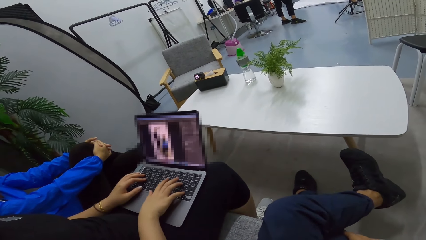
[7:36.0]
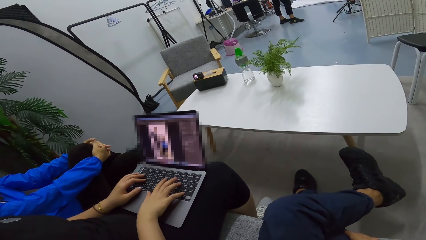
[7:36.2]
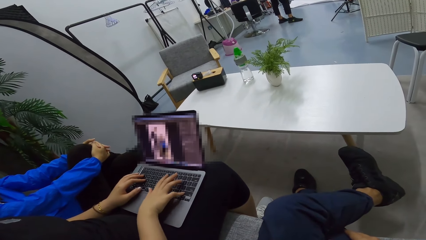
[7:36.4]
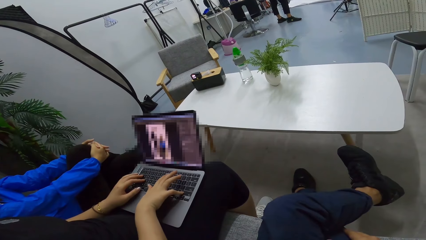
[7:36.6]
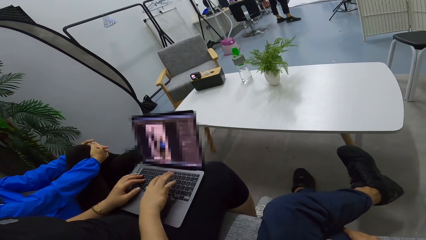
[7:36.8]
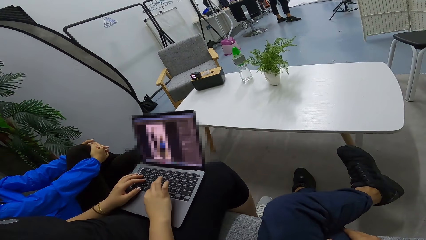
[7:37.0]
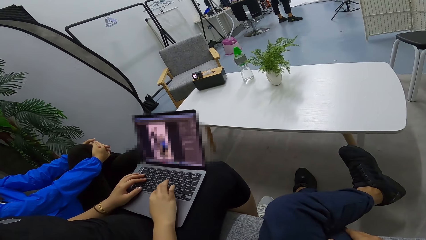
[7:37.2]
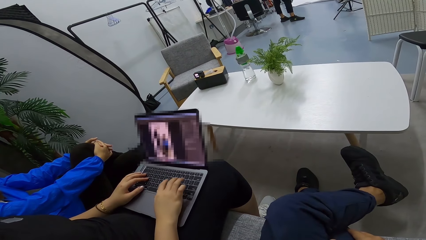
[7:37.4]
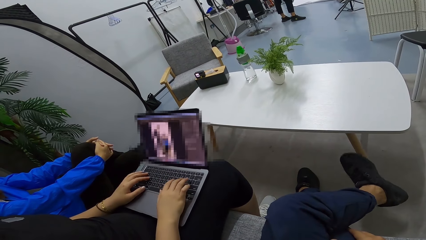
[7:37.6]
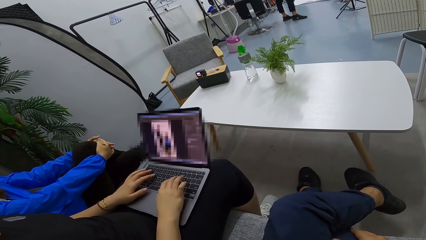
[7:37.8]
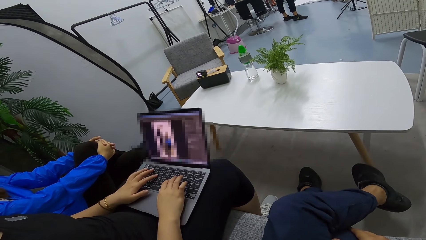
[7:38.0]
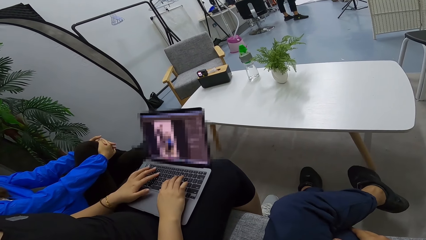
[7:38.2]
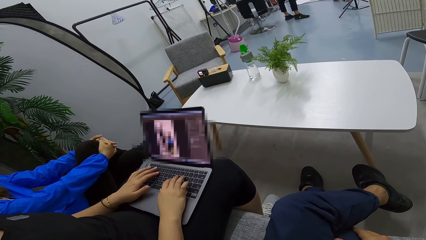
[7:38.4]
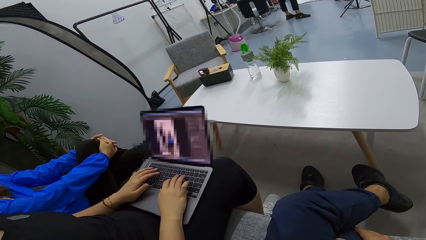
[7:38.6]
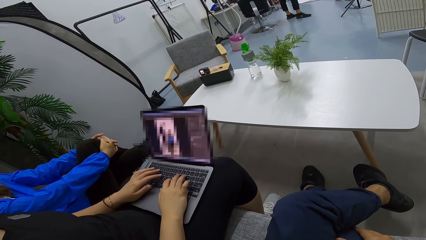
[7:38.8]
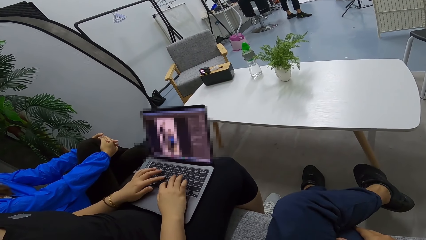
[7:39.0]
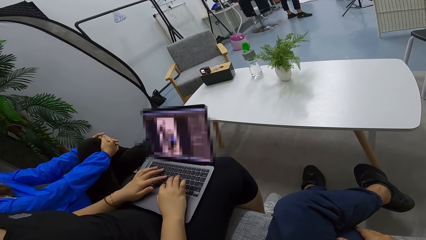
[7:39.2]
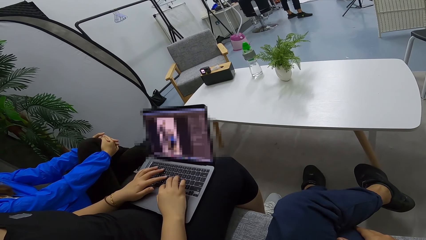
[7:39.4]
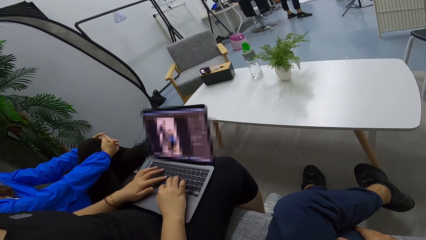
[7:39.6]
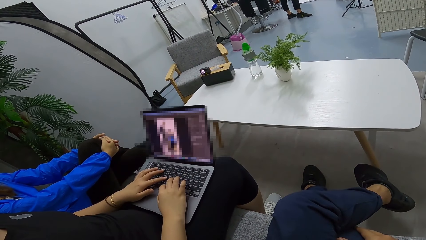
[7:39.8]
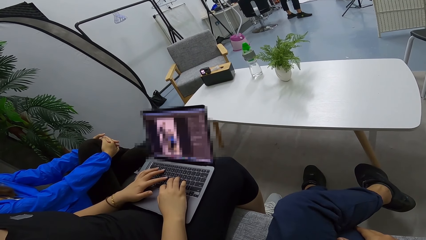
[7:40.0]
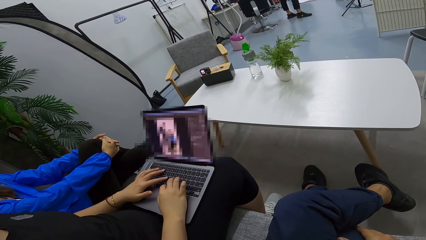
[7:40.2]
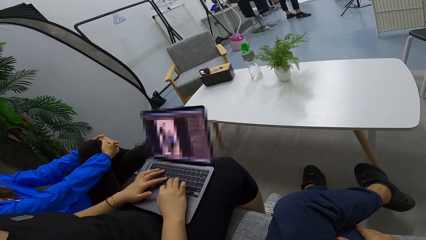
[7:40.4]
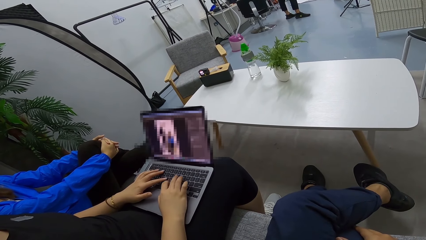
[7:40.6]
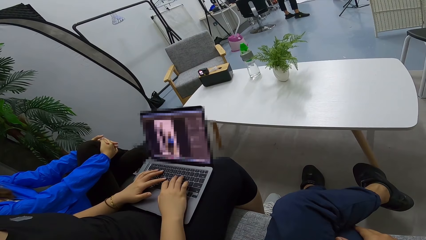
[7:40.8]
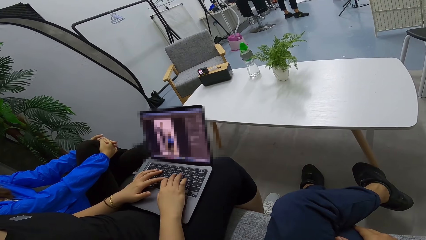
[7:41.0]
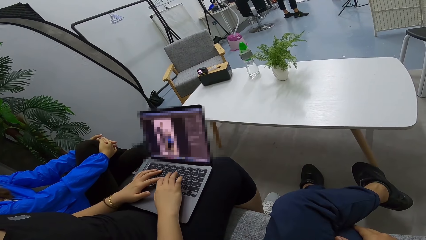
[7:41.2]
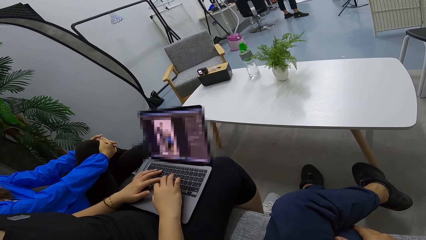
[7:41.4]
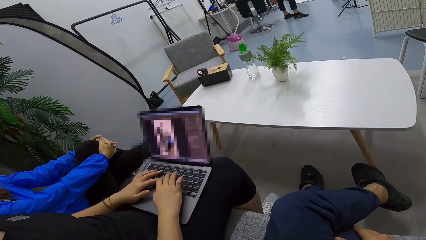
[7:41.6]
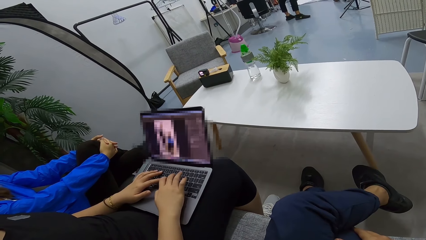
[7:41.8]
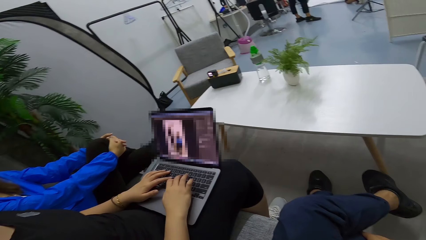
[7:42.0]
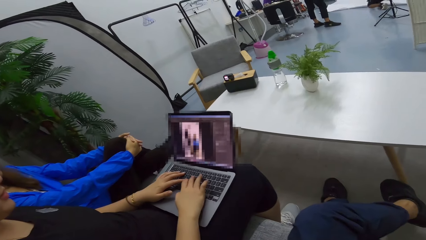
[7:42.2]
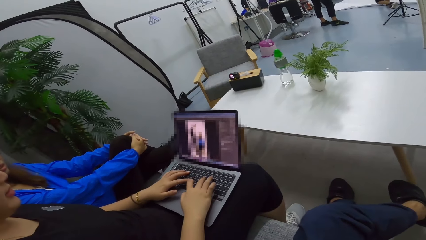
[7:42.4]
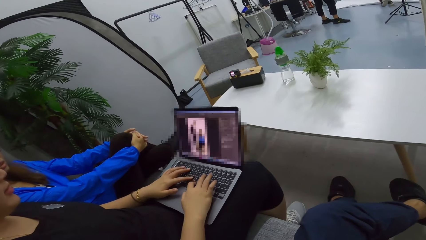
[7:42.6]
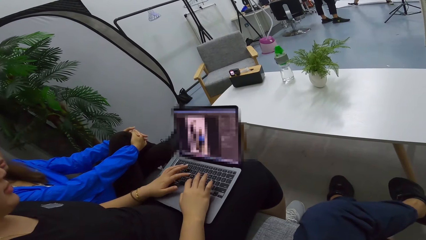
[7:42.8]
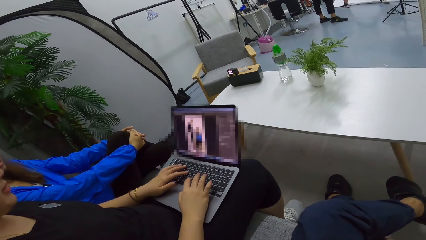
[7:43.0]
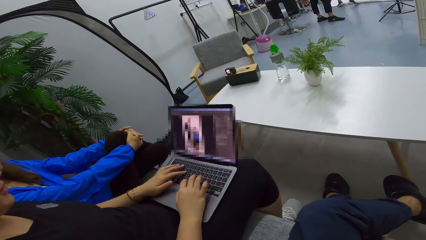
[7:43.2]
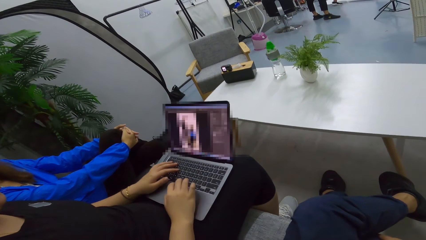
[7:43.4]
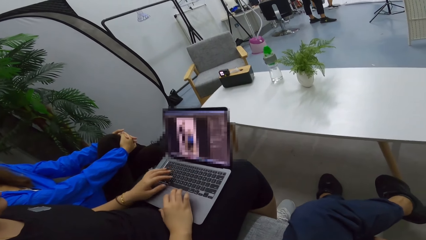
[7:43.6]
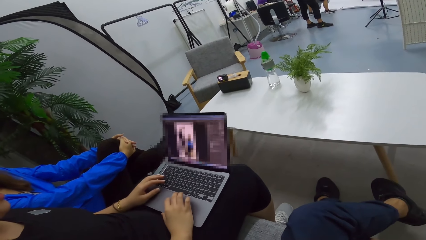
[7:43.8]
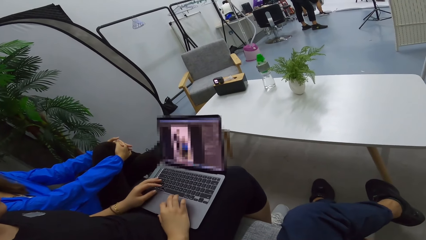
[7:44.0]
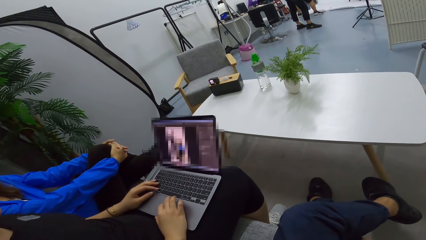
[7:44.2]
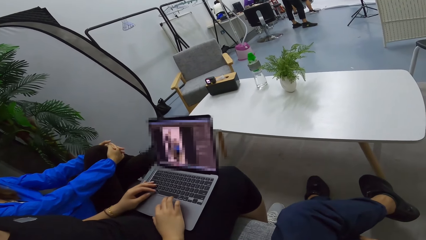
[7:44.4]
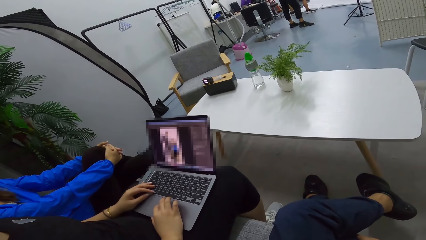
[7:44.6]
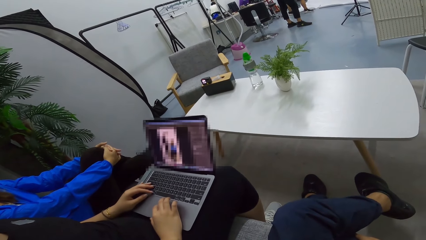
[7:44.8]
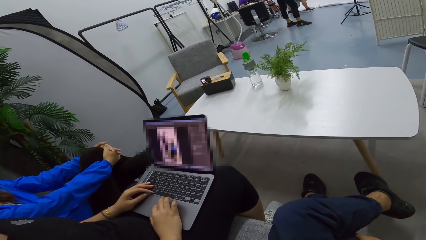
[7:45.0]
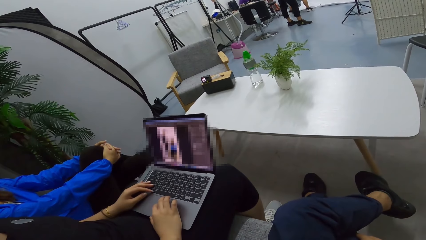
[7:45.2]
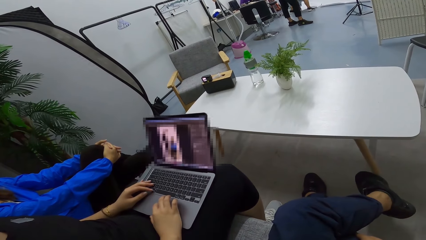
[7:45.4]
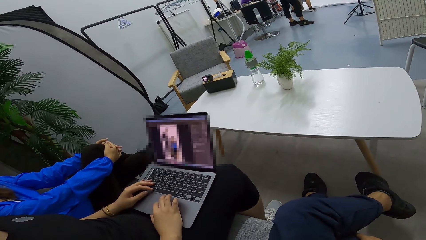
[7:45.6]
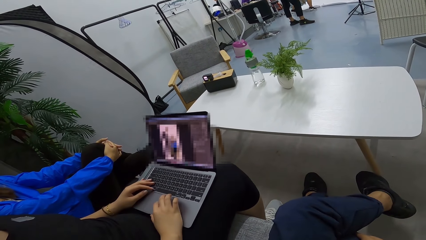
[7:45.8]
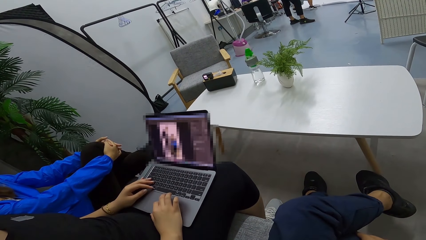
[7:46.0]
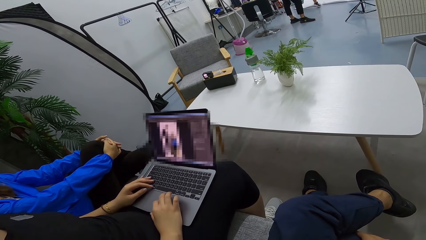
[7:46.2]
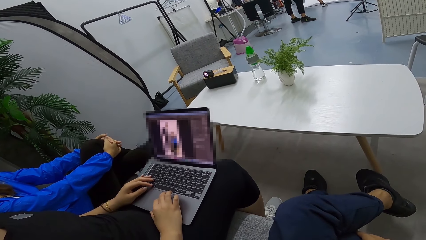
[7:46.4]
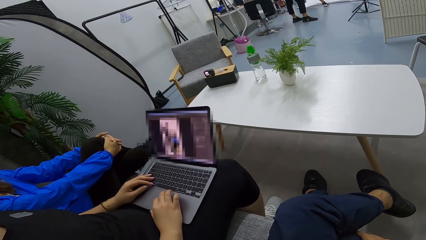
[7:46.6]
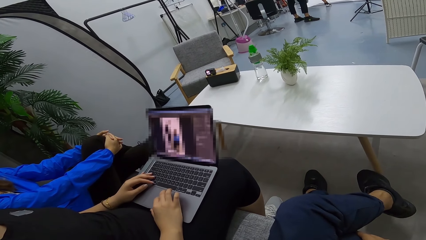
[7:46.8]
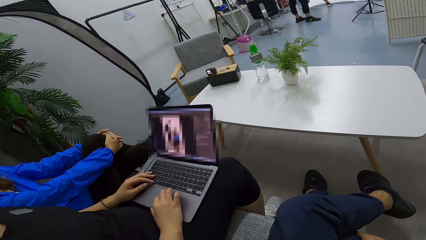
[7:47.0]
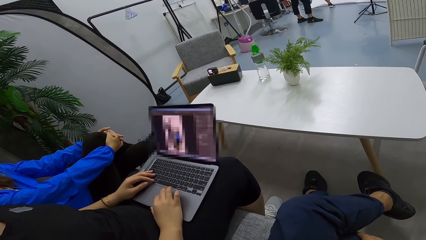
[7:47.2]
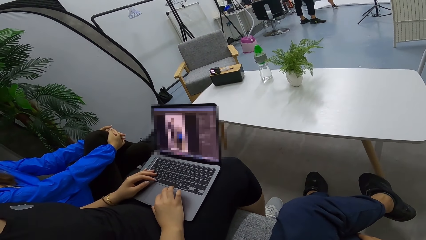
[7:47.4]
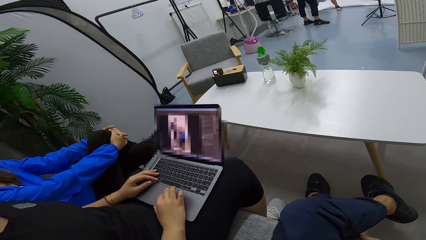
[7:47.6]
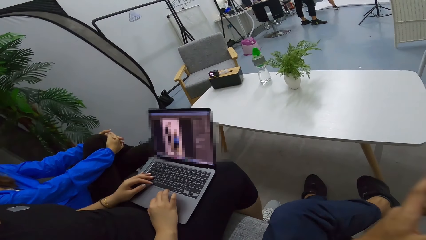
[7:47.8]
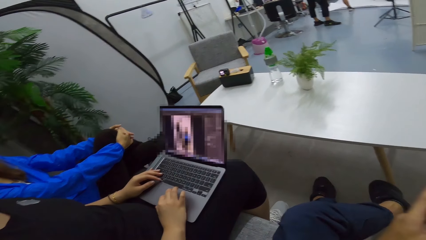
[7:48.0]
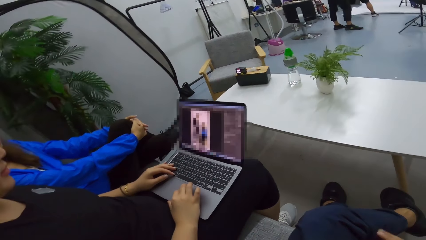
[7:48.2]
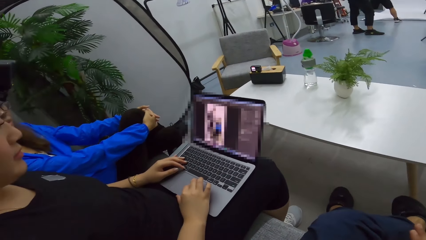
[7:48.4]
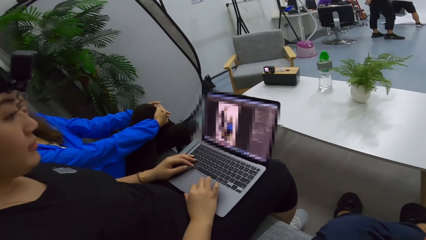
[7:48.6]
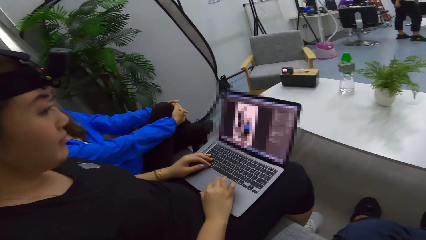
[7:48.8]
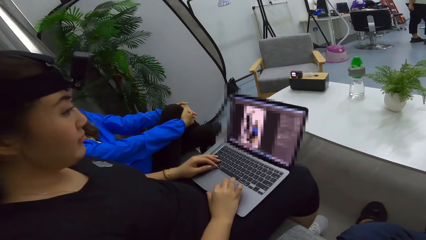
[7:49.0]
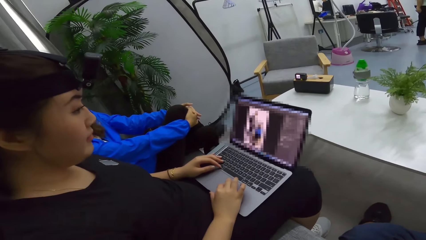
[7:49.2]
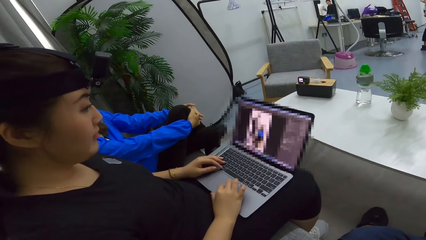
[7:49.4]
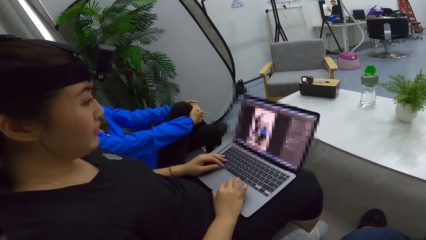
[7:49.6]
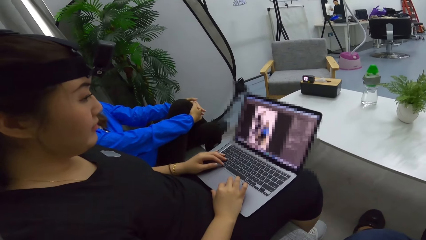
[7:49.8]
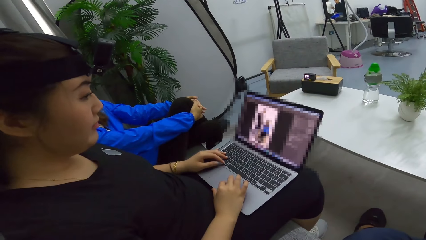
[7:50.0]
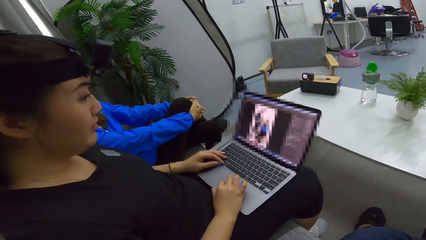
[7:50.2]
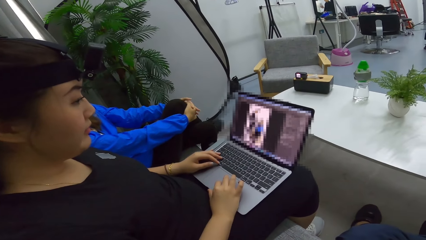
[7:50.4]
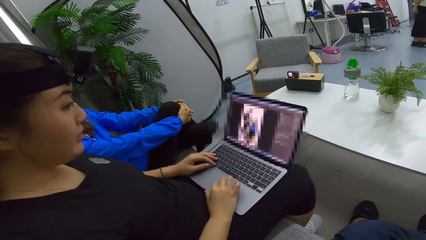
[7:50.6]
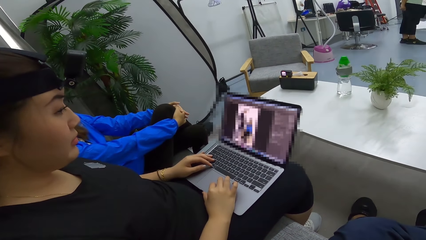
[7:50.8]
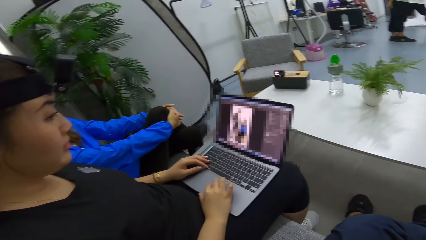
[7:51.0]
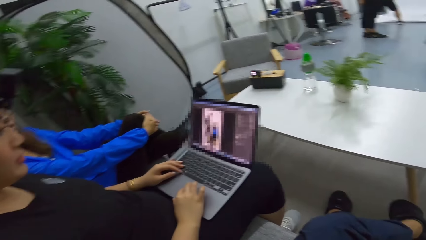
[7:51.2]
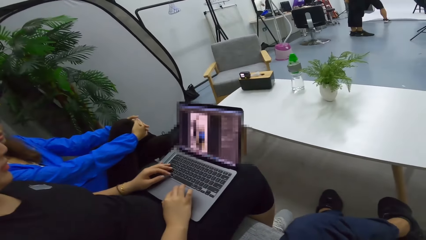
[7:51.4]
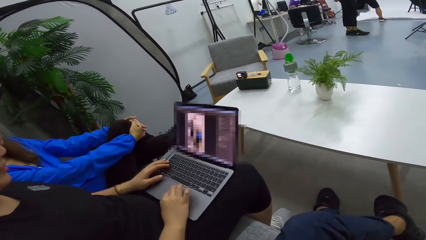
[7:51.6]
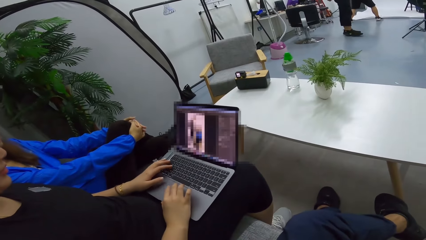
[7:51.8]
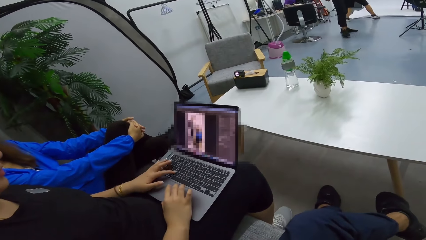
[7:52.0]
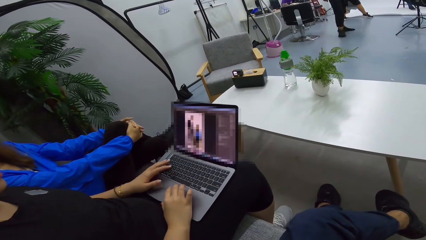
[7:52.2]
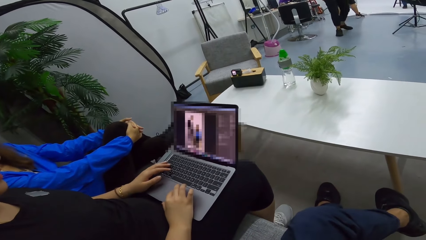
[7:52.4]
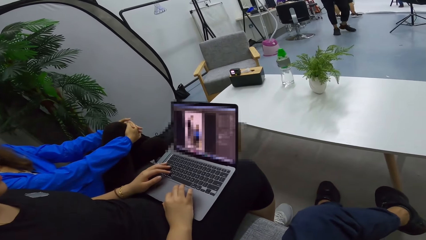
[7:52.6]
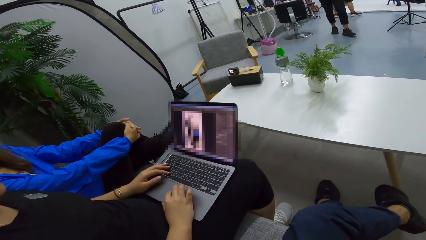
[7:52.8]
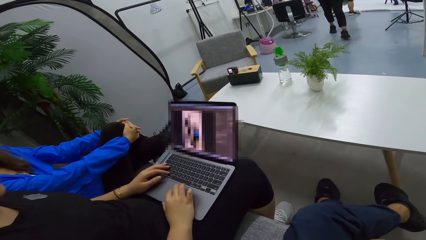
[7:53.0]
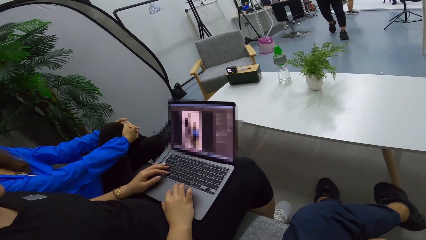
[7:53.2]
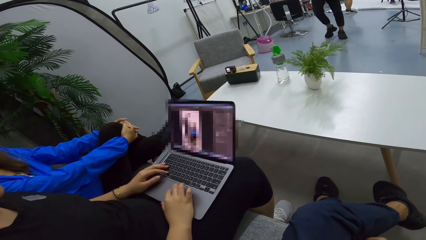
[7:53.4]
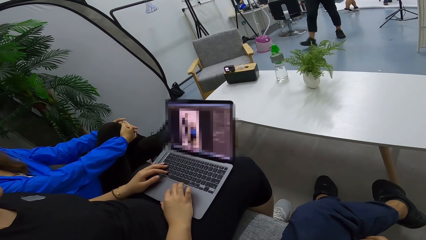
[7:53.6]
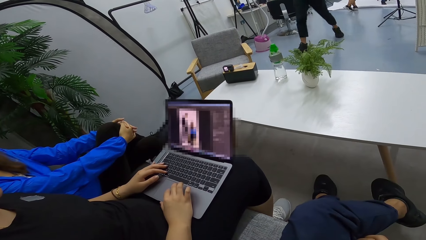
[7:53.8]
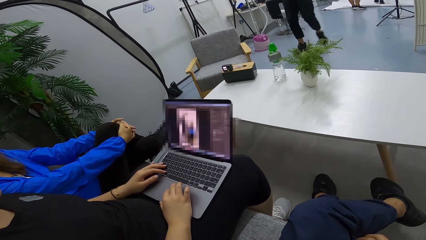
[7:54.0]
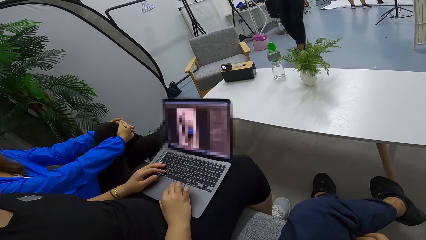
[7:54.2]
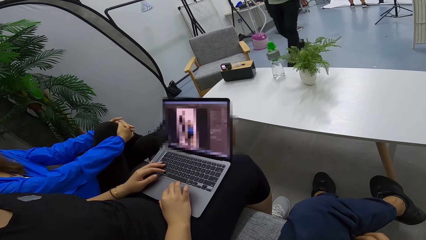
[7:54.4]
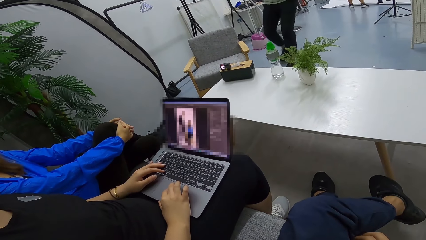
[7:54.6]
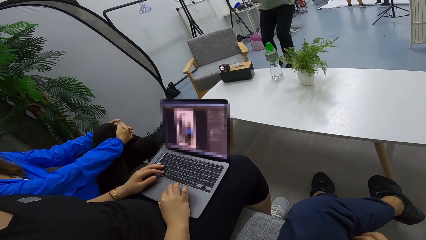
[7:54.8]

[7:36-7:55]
The camera wearer looks at the laptop. They talk to the person.
